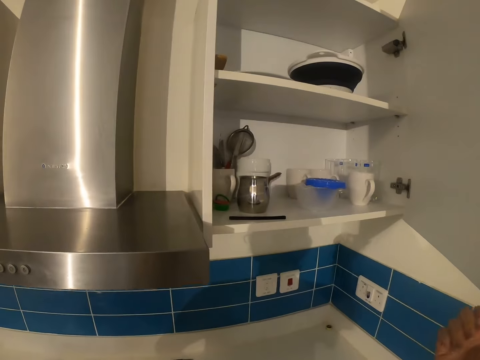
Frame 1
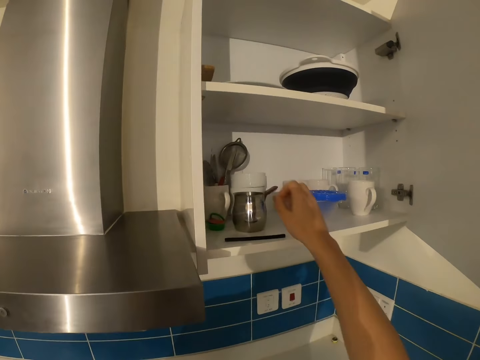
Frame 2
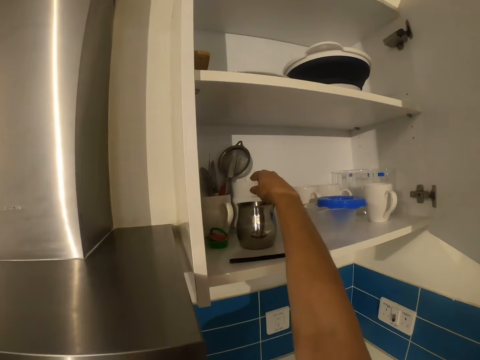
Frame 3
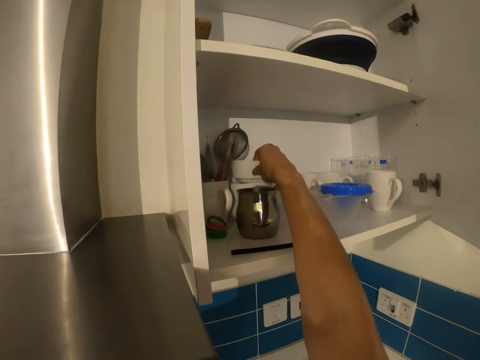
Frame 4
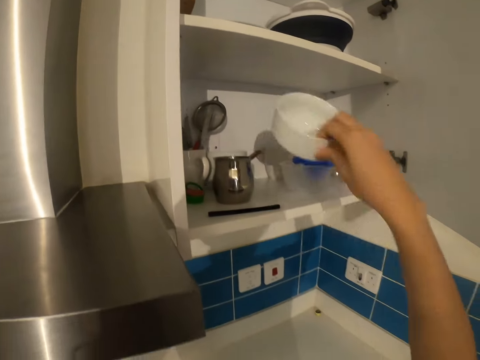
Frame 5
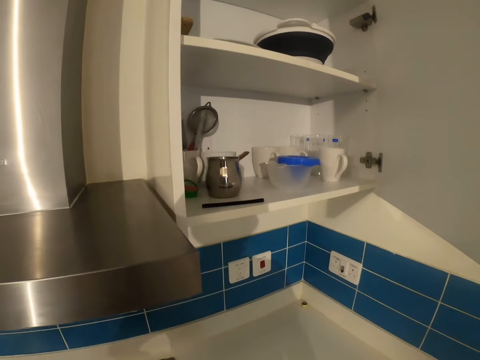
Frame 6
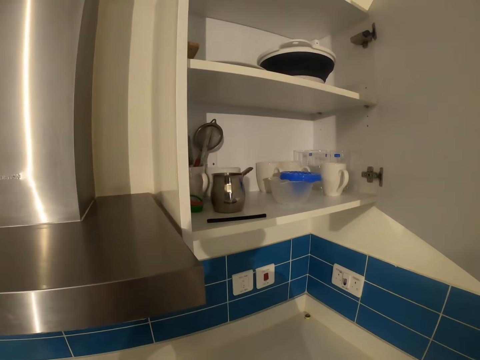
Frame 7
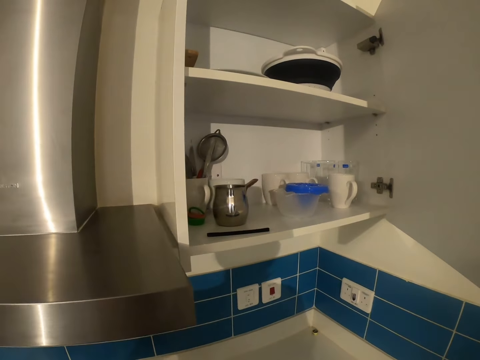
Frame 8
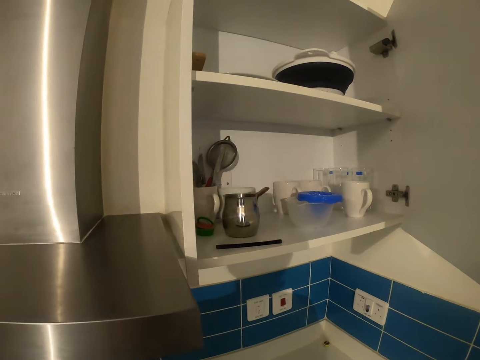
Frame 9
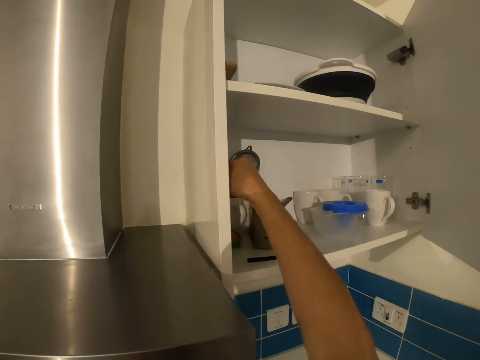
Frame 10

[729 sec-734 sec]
The camera wearer opens a drawer. They pick up a bowl.
